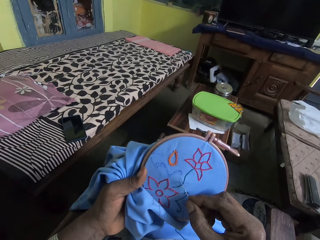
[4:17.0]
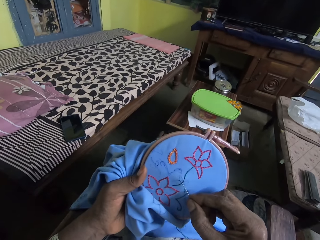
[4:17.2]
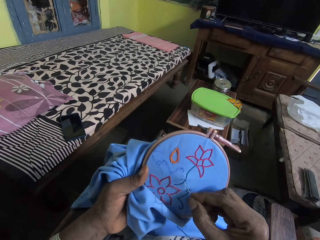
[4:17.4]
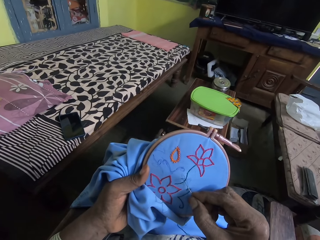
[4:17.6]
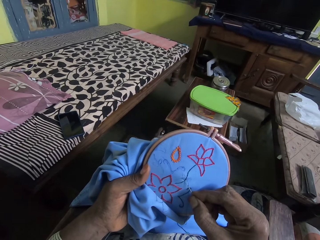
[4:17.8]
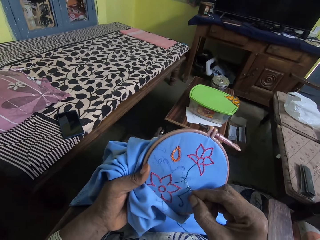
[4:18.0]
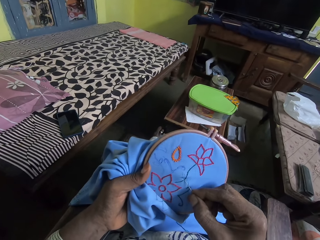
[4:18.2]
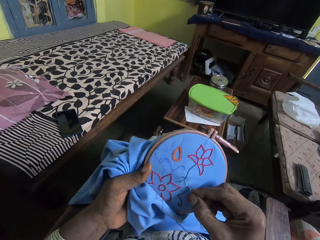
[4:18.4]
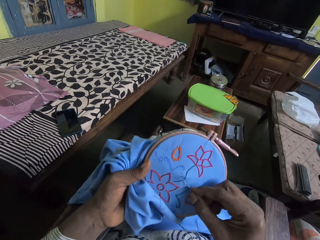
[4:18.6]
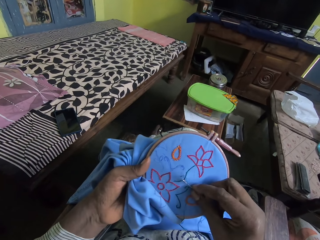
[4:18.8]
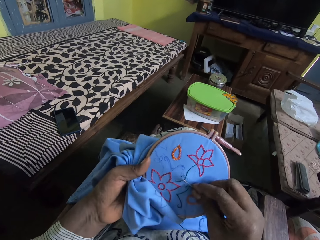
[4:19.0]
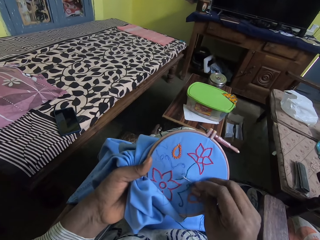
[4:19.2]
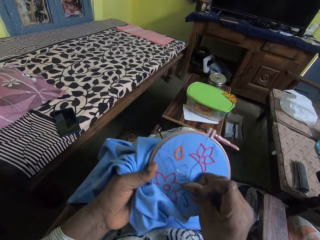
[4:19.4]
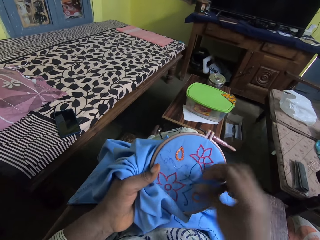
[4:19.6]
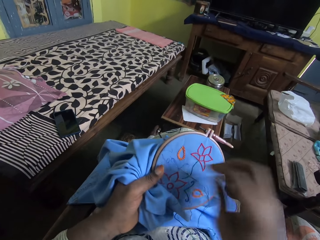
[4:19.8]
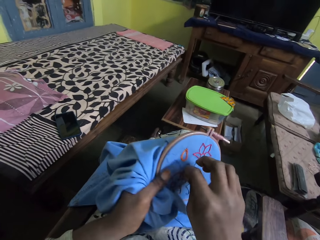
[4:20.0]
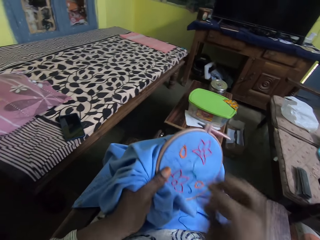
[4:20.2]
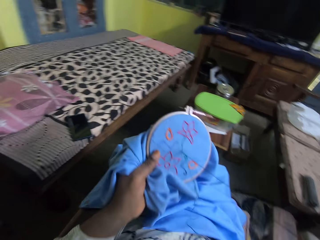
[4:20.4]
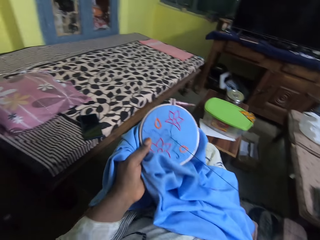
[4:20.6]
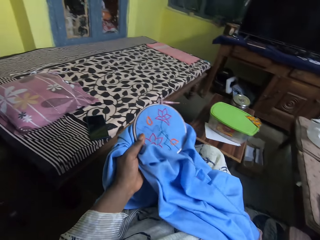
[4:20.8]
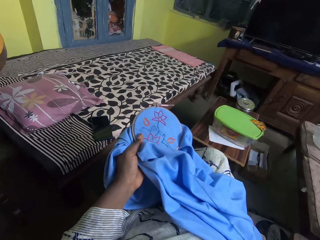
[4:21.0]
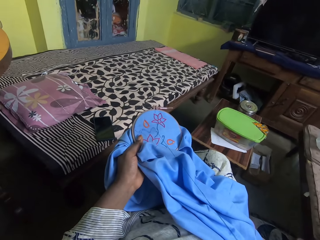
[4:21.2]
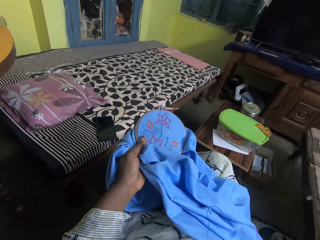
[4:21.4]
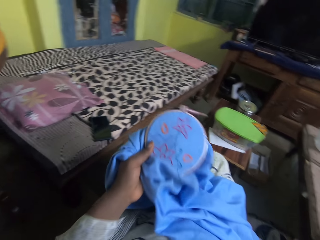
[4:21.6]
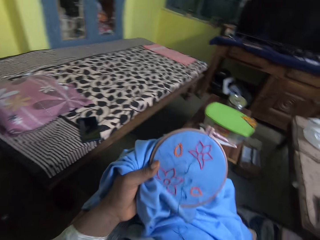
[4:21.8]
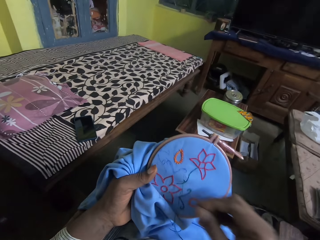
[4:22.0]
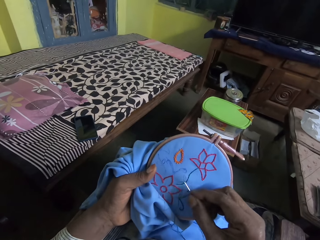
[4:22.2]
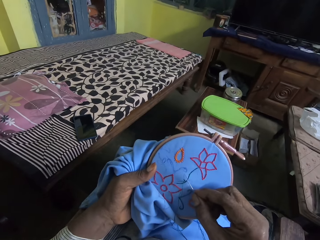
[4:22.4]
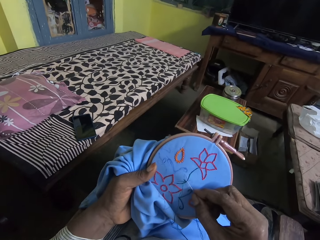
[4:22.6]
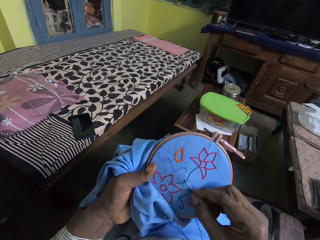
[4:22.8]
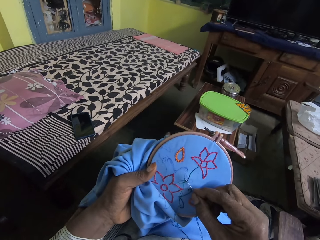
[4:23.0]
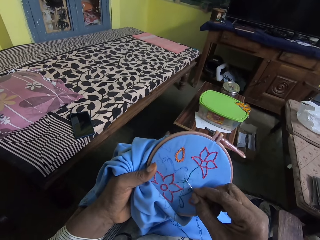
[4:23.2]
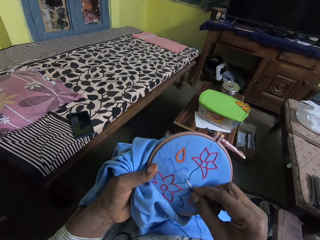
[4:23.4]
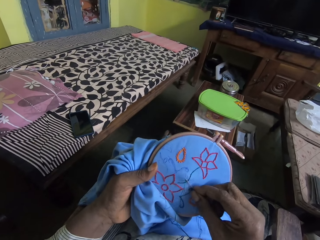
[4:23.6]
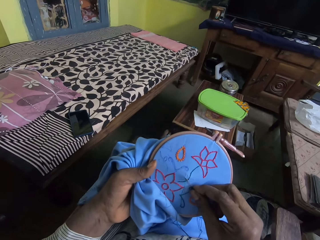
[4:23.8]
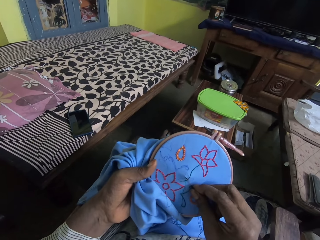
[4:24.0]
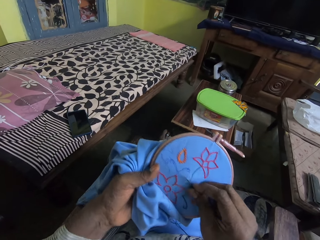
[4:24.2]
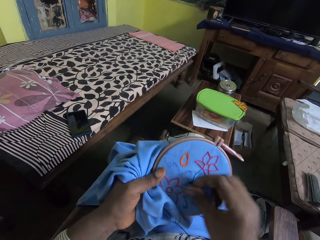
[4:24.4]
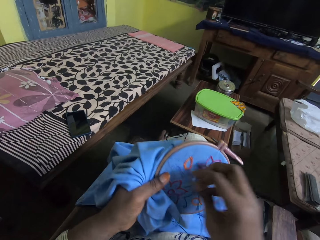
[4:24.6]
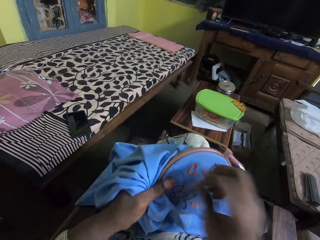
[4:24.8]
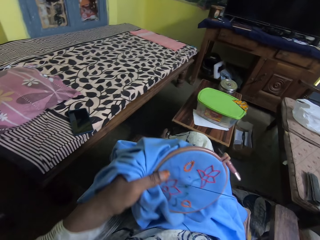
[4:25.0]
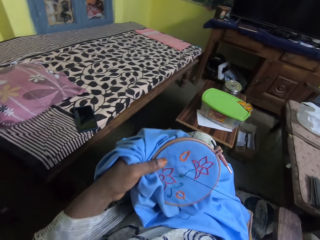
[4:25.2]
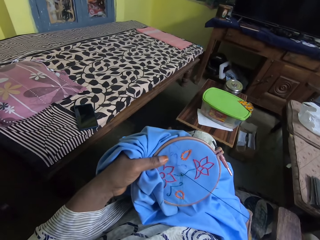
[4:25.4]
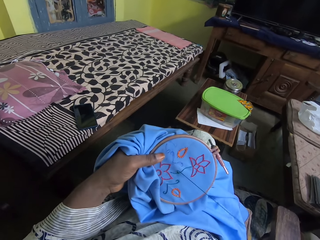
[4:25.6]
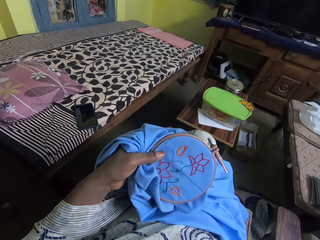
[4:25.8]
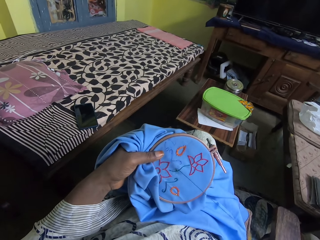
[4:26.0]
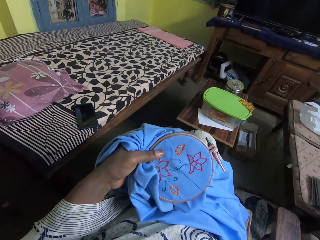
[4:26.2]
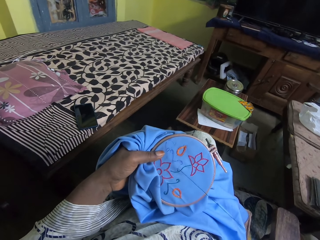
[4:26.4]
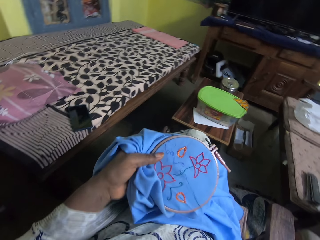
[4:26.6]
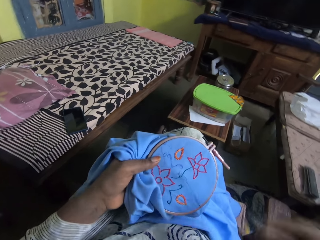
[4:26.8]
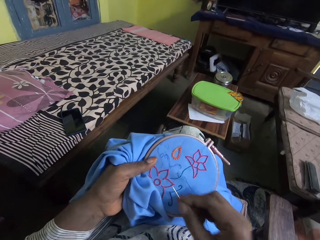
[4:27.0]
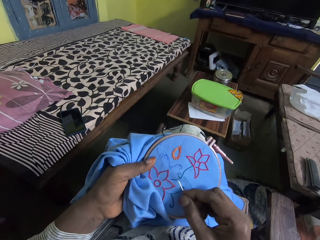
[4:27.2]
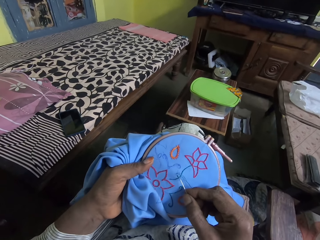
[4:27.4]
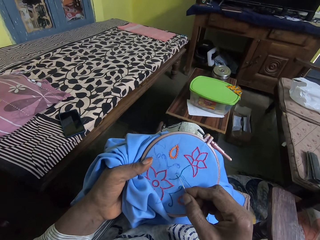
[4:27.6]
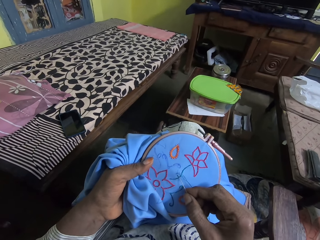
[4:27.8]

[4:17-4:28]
The camera wearer sews. They pull the thread. They sew. They pull the thread.

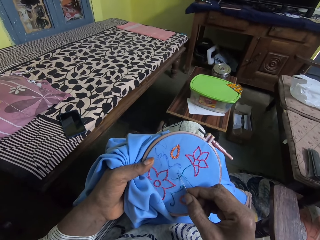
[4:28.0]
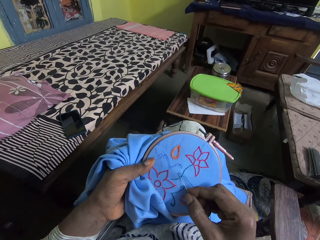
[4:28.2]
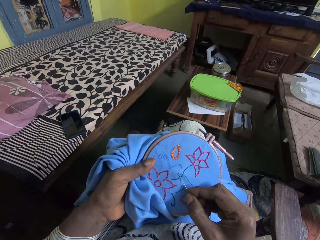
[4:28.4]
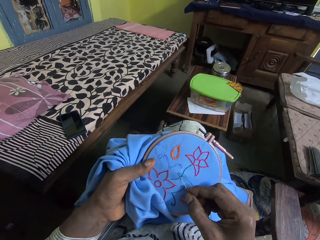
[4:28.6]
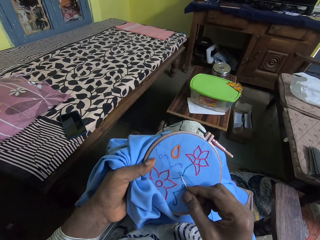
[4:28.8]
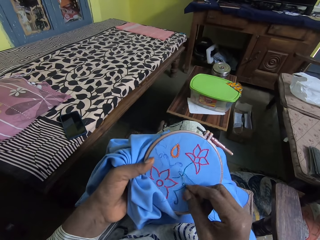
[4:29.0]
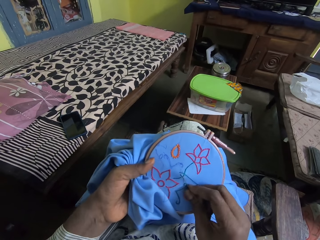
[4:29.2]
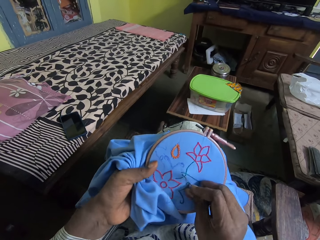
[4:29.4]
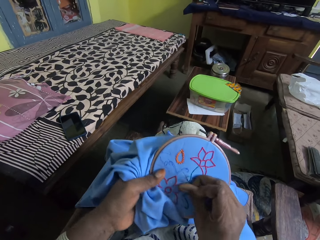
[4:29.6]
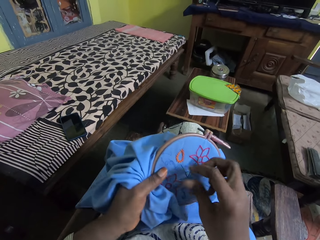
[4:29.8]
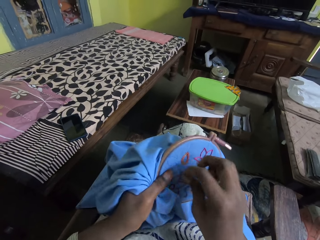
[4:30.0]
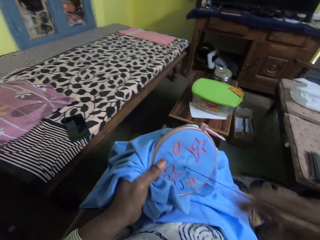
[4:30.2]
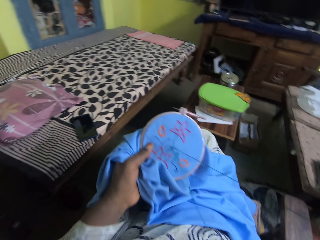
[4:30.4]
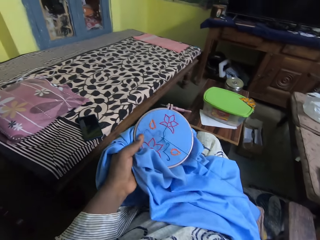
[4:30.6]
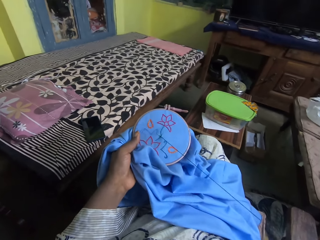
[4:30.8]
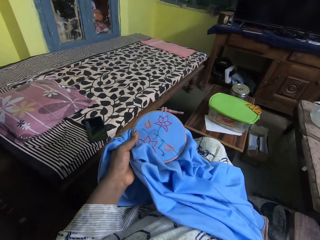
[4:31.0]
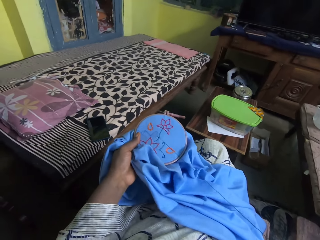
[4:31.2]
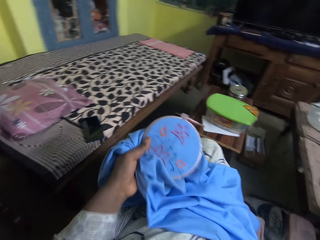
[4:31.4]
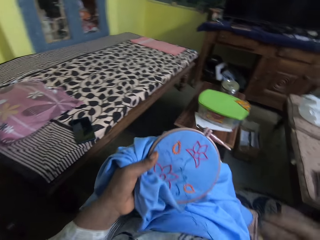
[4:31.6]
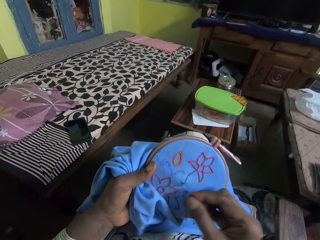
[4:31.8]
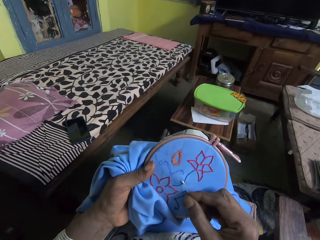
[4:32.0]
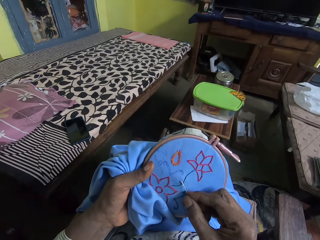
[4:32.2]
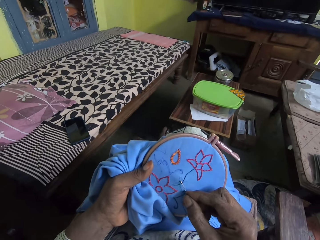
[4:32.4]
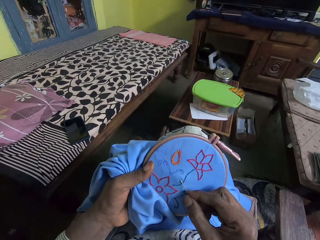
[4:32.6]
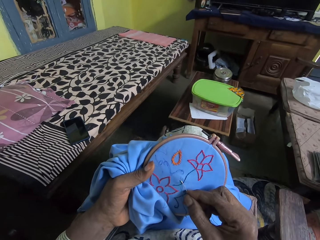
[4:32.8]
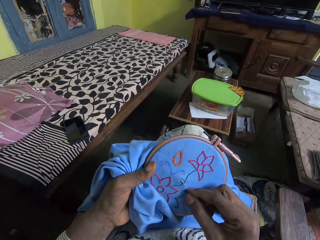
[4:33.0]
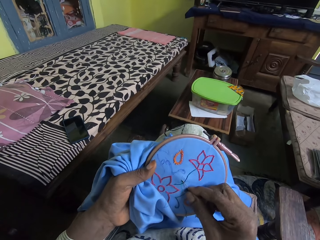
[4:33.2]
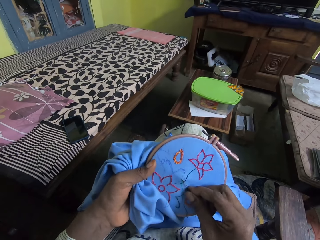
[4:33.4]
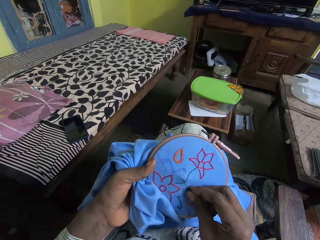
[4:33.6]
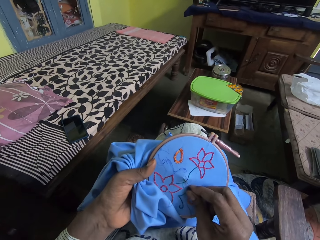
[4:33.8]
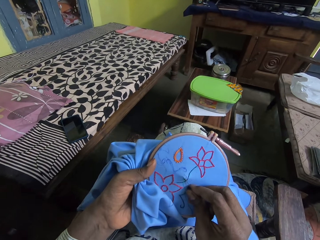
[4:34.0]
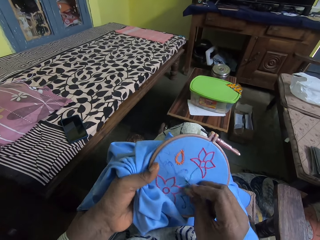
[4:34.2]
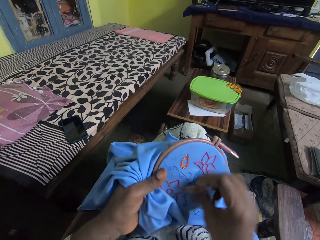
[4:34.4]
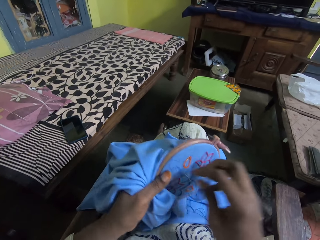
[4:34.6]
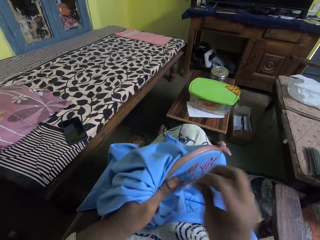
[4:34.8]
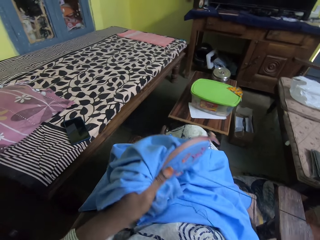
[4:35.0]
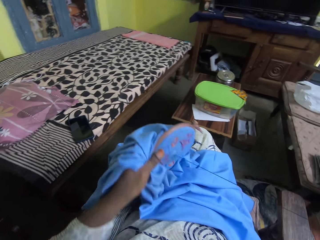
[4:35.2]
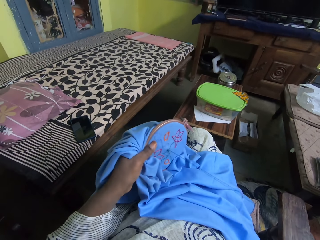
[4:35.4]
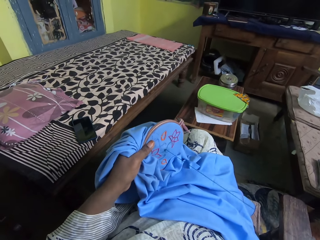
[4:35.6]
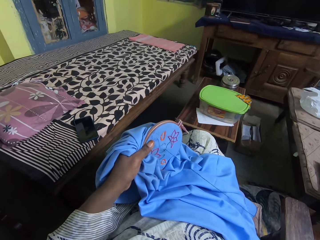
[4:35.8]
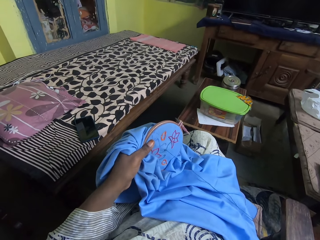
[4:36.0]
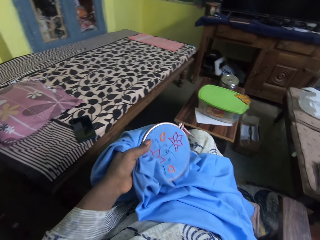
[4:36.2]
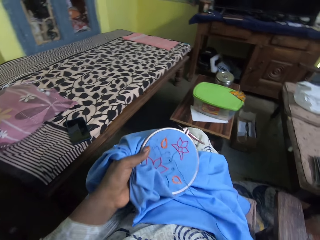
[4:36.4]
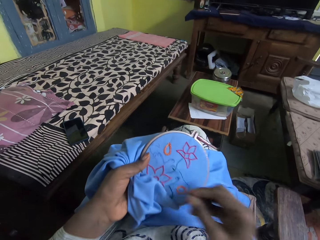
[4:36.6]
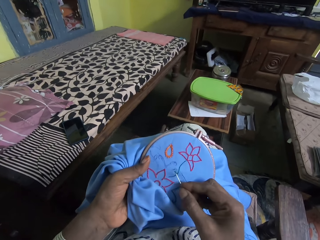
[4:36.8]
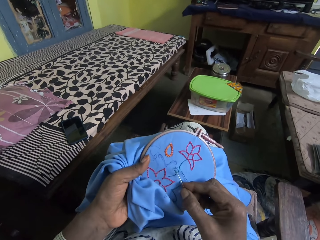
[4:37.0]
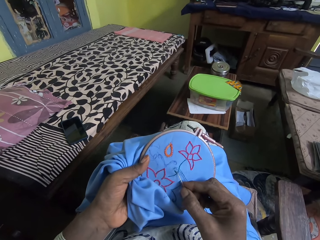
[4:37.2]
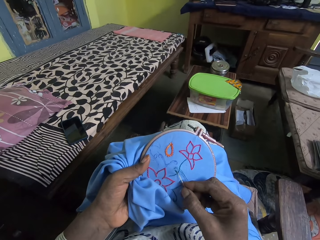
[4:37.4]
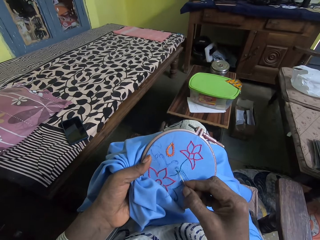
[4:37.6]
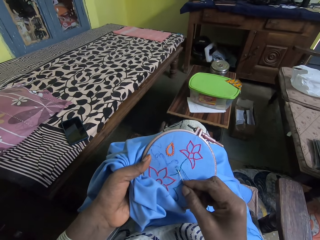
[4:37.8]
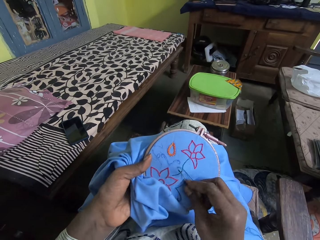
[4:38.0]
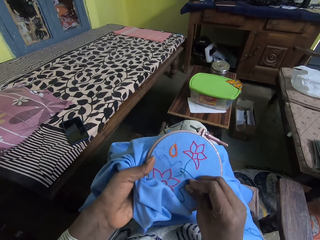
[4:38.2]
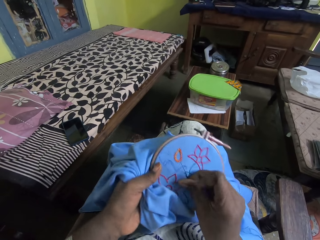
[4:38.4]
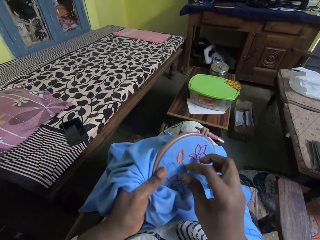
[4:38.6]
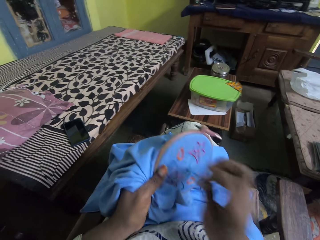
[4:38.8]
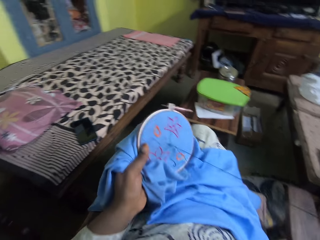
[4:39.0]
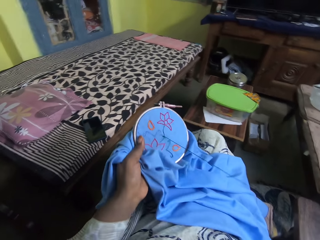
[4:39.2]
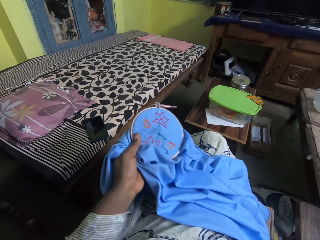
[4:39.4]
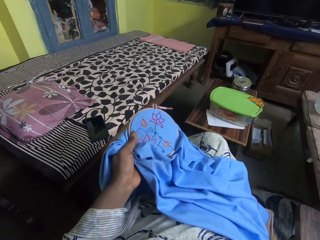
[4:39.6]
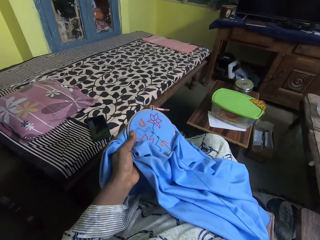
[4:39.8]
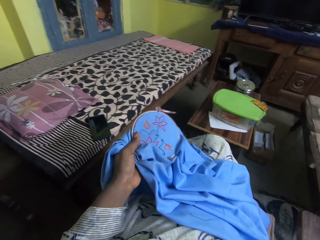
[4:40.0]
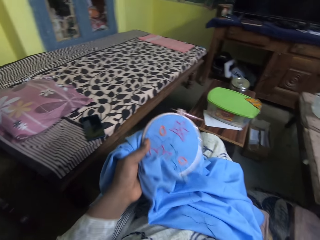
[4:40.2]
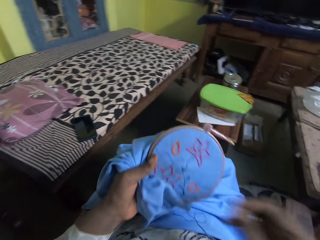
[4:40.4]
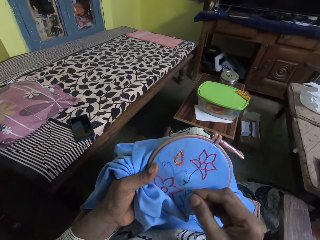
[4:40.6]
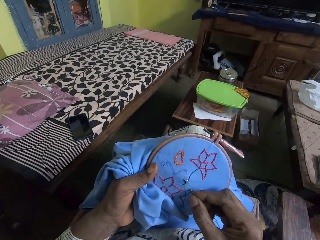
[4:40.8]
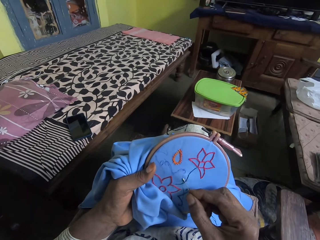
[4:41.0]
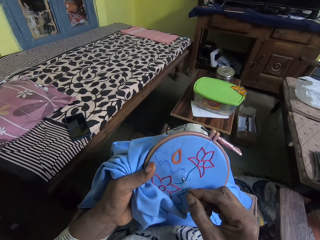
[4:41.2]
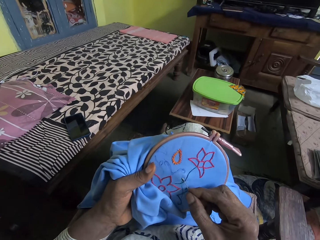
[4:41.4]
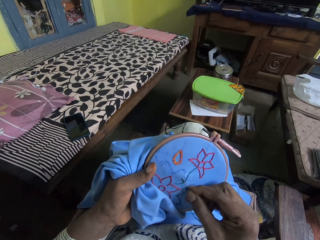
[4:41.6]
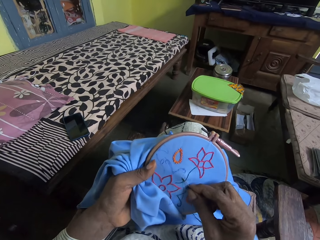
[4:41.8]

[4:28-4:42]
The camera wearer sews. They pull the thread. They sew. They pull the thread. They sew. They pull the thread.
